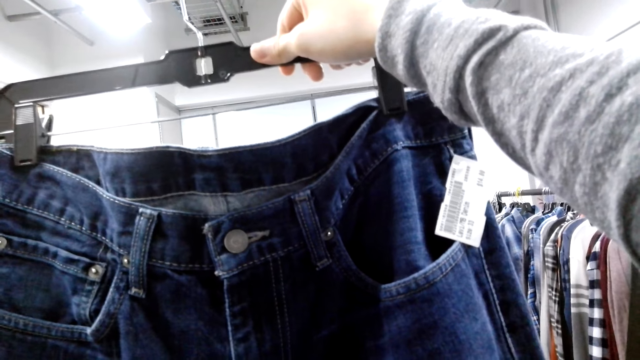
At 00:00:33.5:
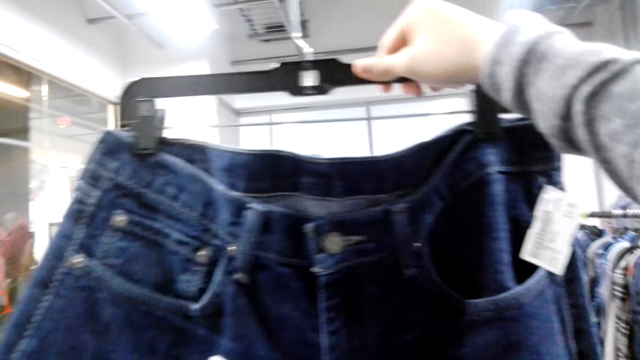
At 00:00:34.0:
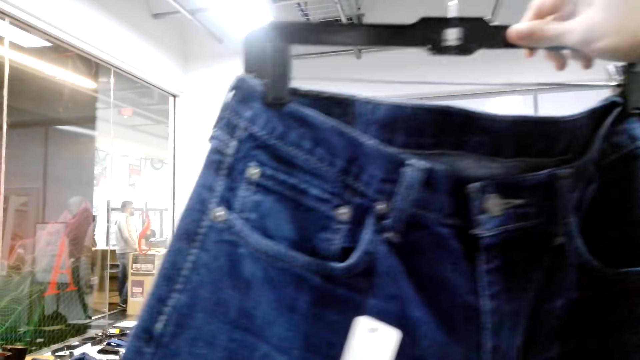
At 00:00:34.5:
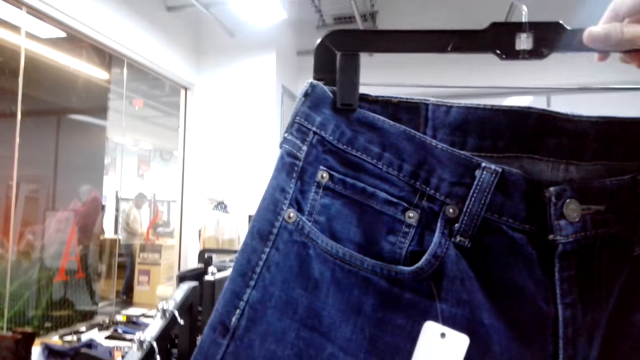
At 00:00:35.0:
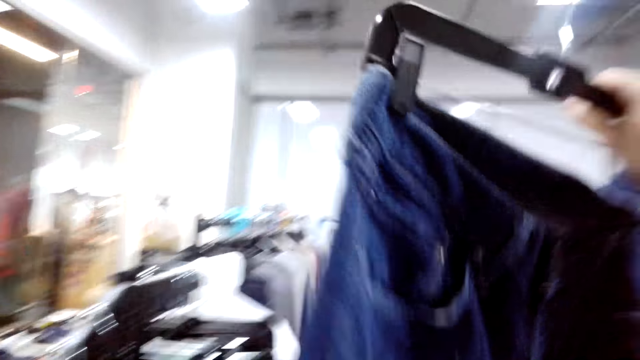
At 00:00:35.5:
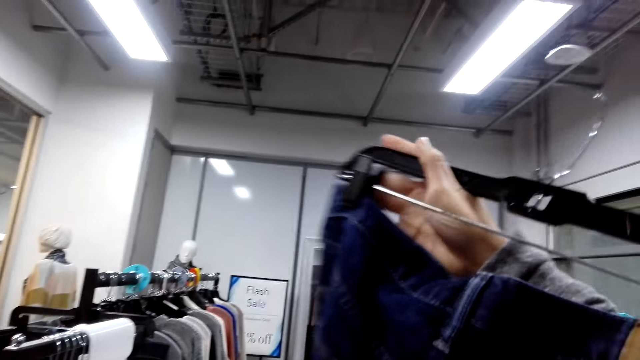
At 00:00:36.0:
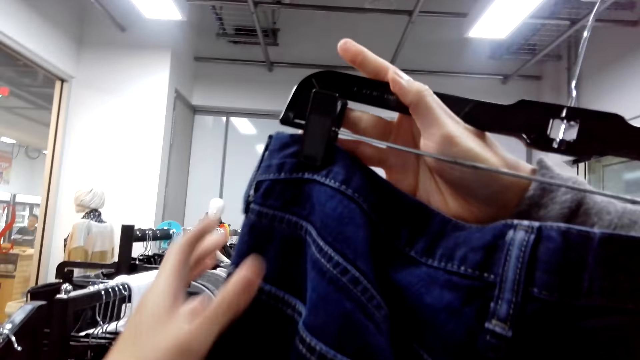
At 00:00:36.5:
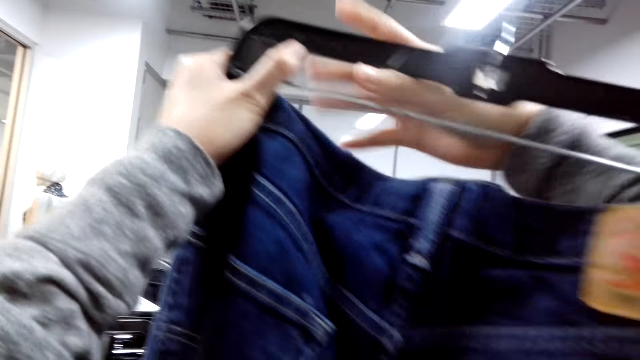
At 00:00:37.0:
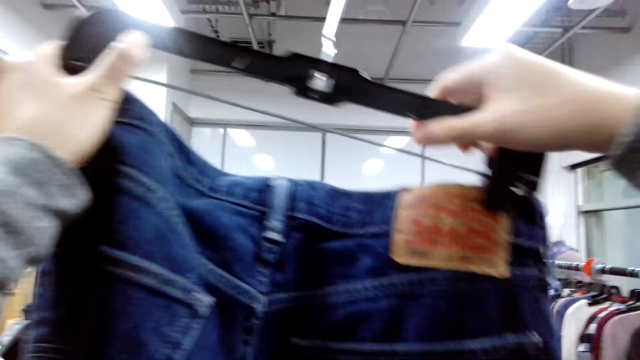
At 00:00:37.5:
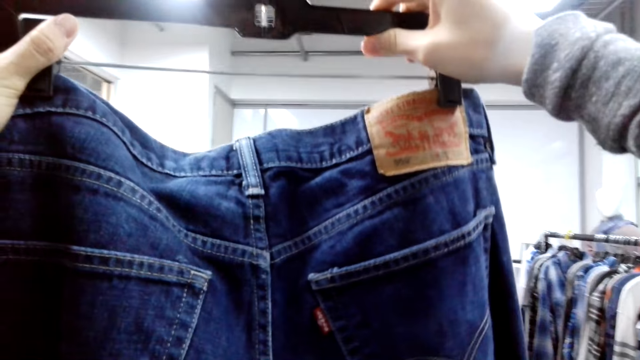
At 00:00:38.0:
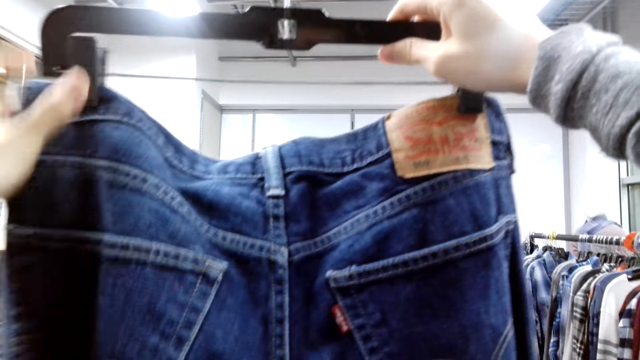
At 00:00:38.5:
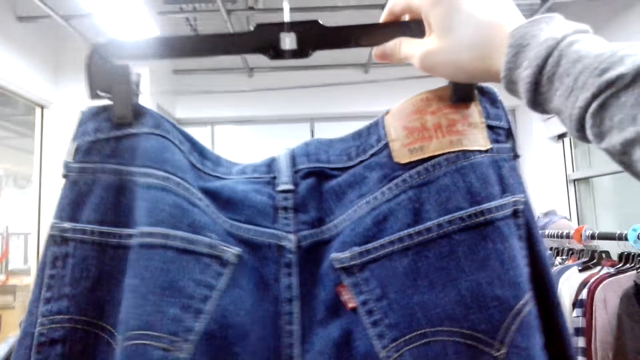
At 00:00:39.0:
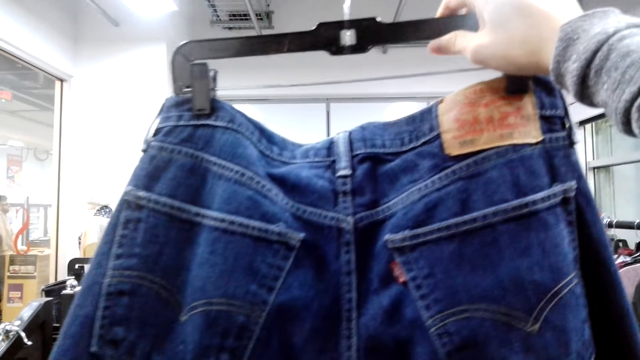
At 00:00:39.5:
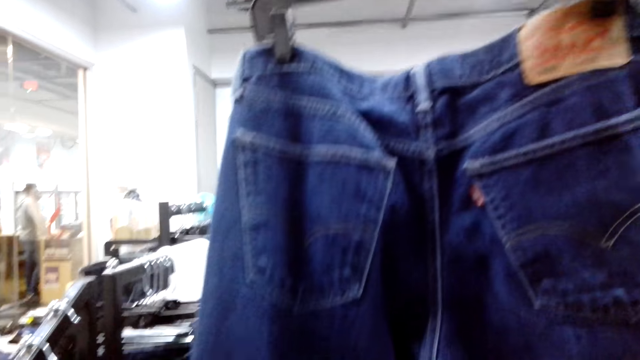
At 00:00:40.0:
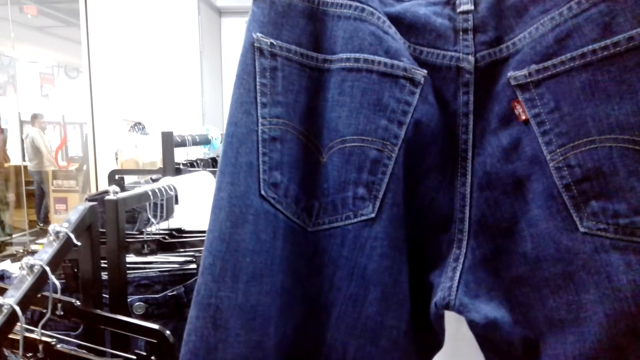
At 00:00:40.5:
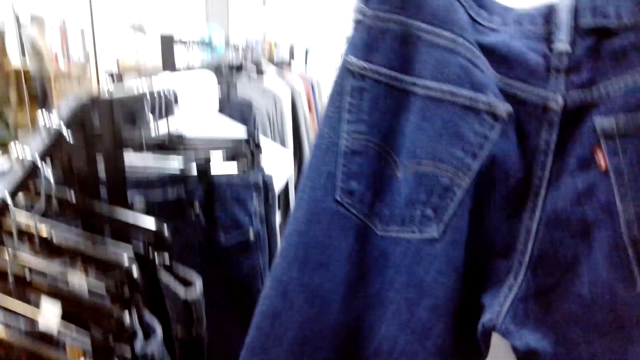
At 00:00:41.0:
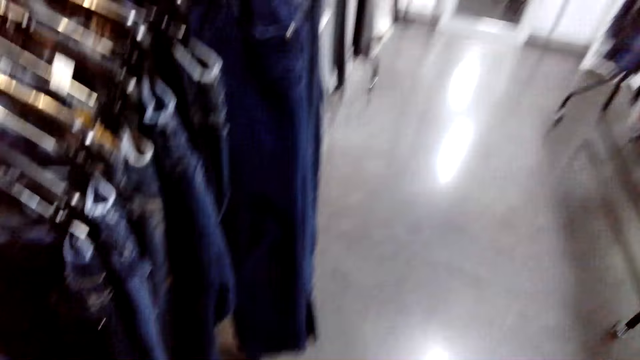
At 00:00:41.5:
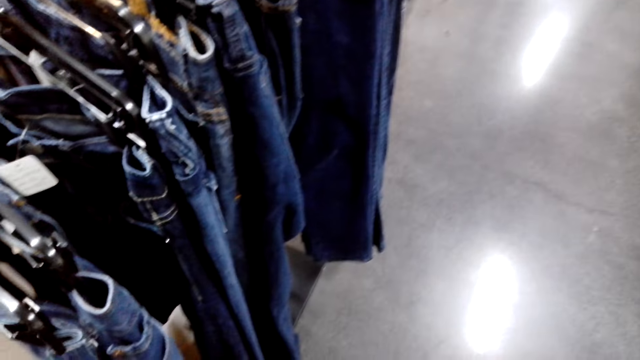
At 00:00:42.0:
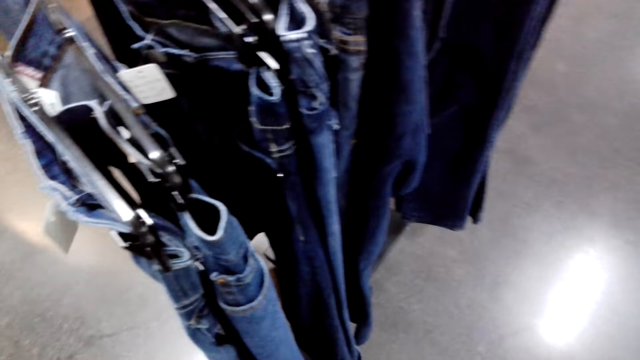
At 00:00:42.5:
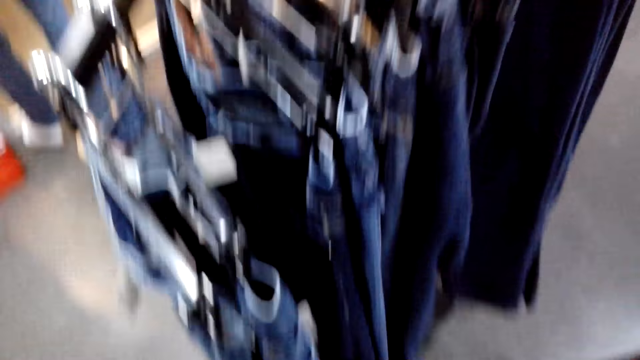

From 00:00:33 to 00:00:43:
The camera wearer turns the trouser. They look at the trouser. They put the trouser down.

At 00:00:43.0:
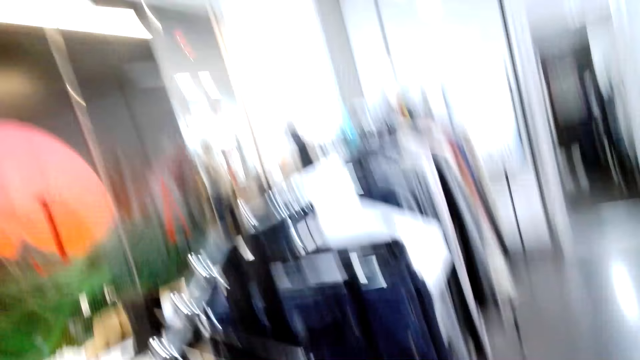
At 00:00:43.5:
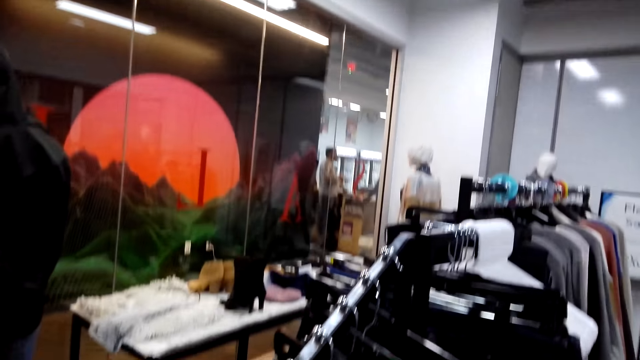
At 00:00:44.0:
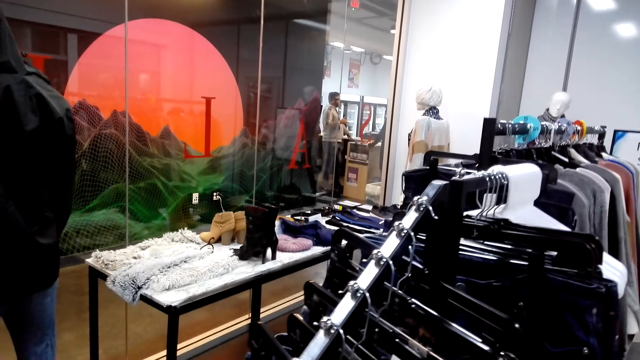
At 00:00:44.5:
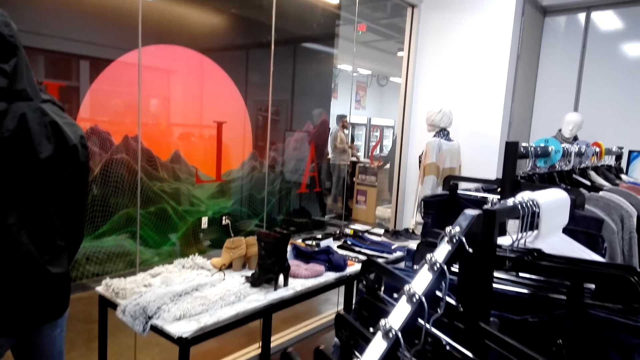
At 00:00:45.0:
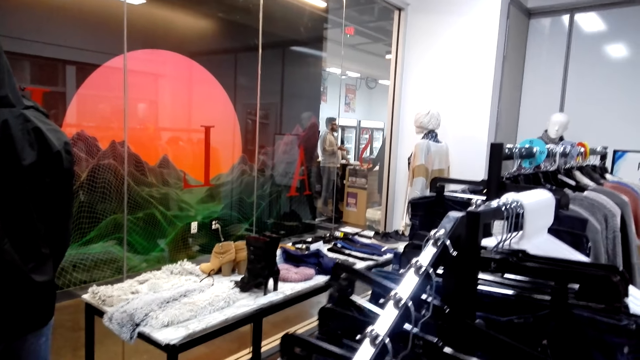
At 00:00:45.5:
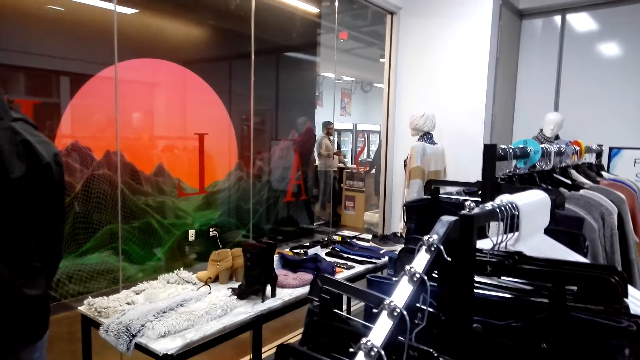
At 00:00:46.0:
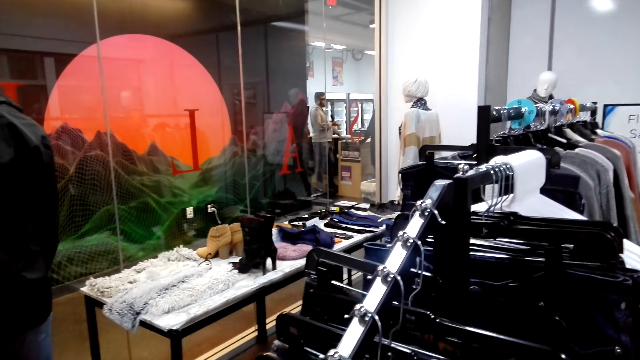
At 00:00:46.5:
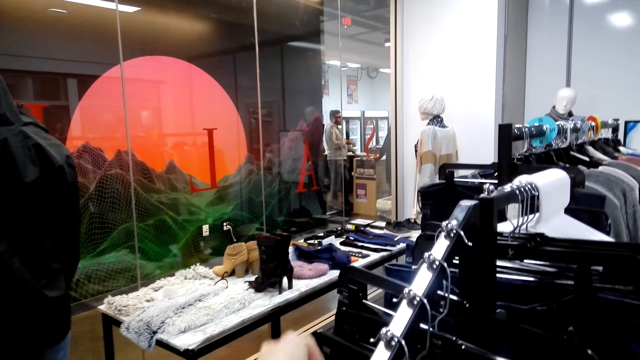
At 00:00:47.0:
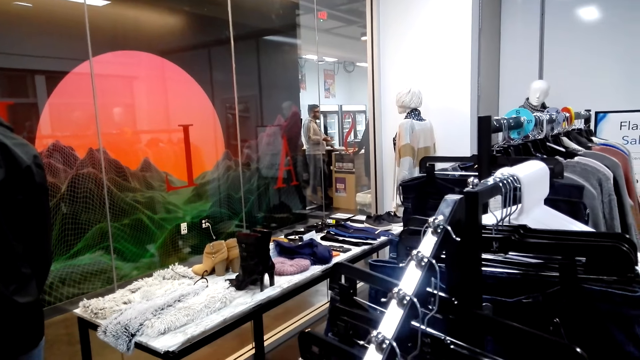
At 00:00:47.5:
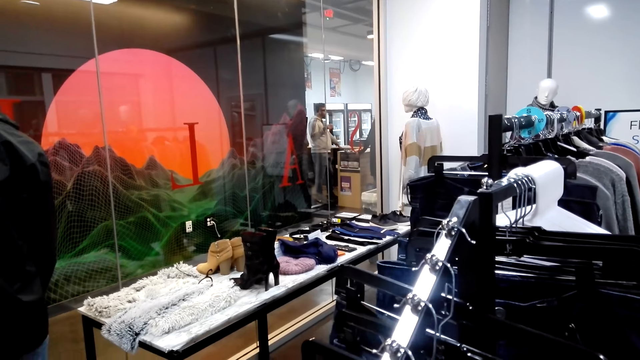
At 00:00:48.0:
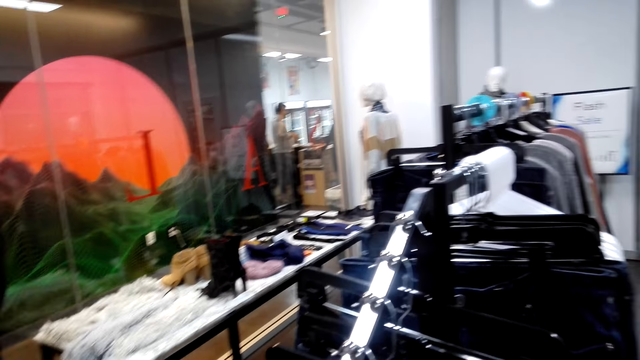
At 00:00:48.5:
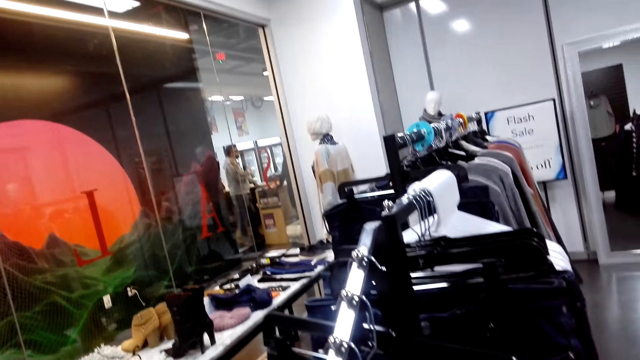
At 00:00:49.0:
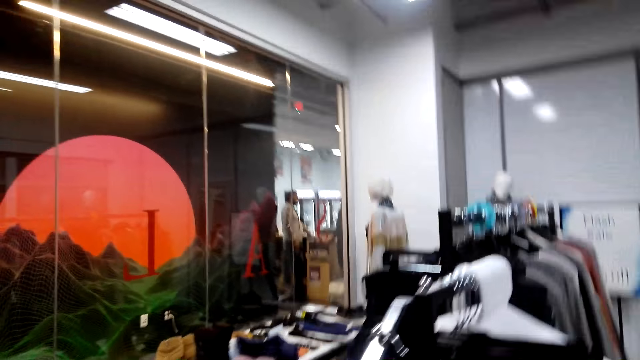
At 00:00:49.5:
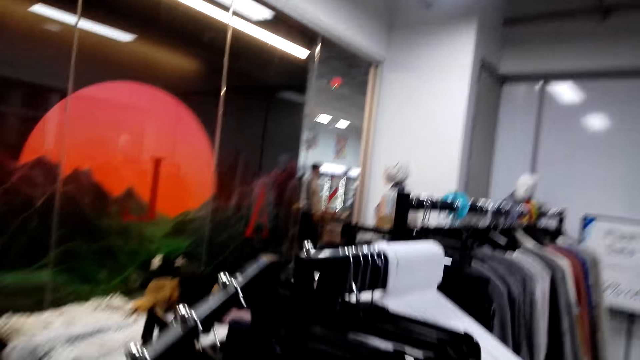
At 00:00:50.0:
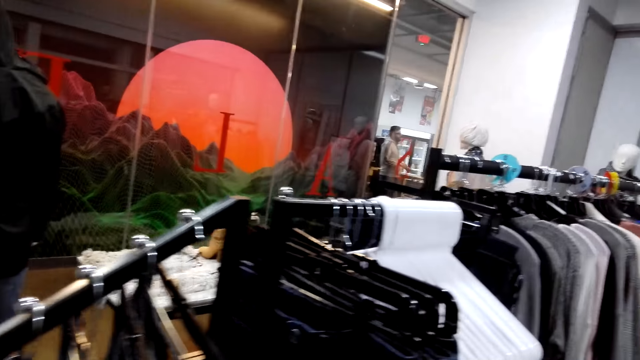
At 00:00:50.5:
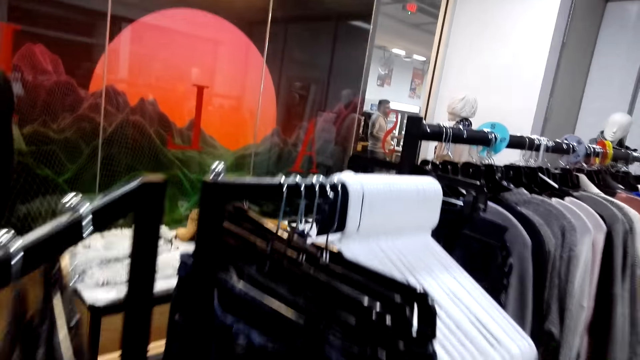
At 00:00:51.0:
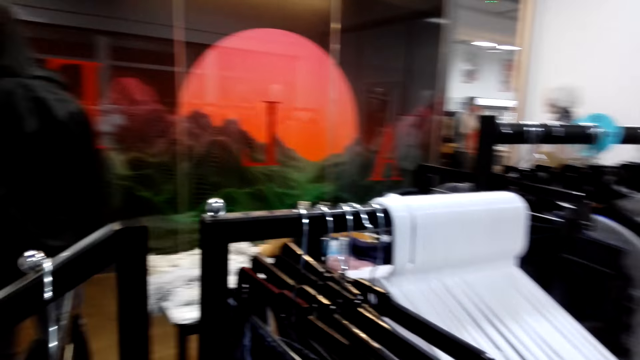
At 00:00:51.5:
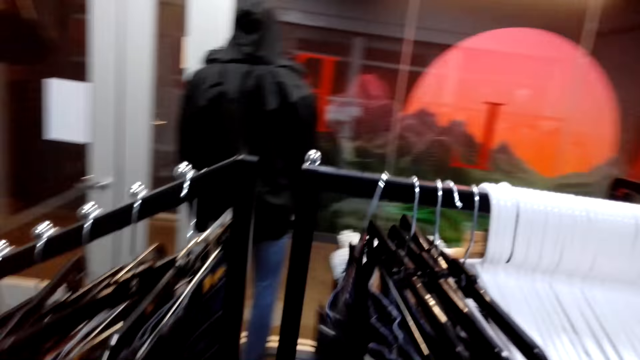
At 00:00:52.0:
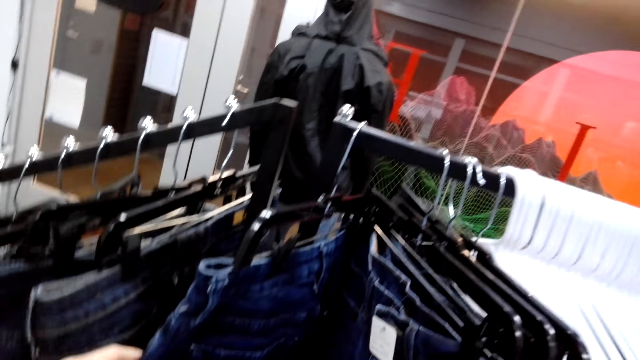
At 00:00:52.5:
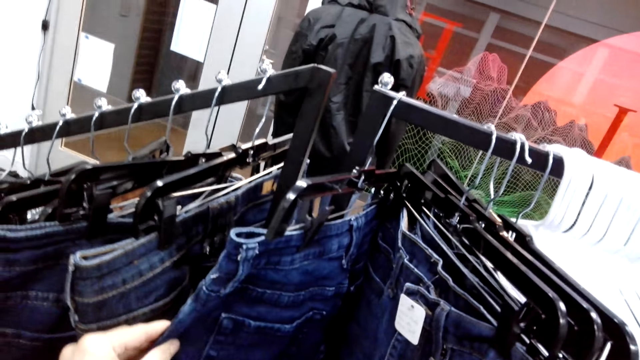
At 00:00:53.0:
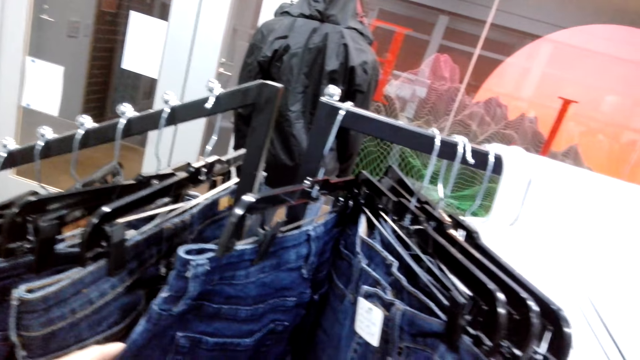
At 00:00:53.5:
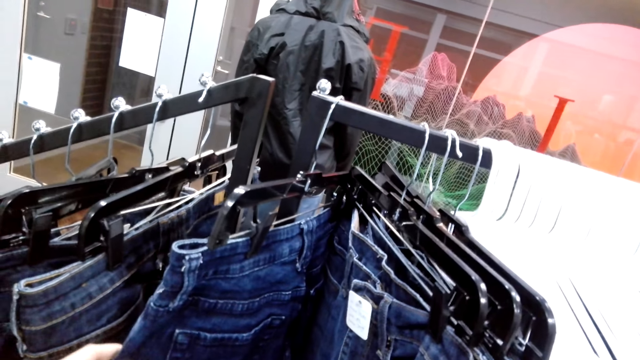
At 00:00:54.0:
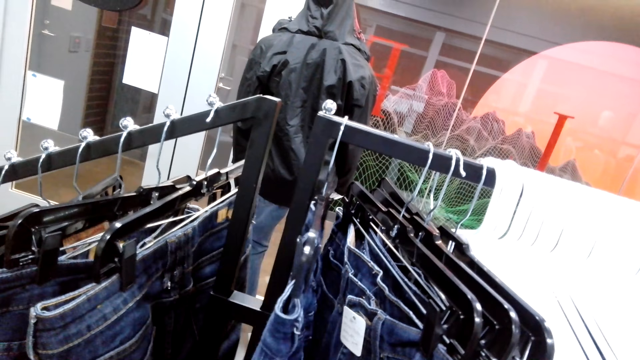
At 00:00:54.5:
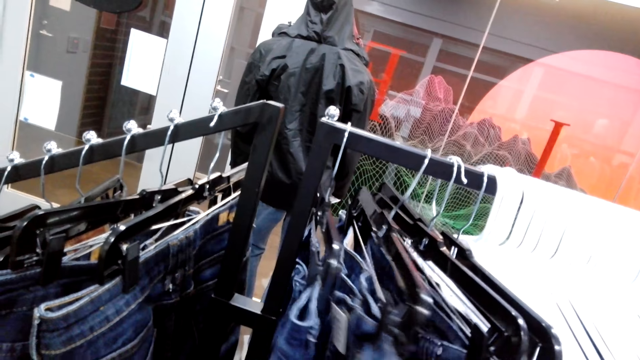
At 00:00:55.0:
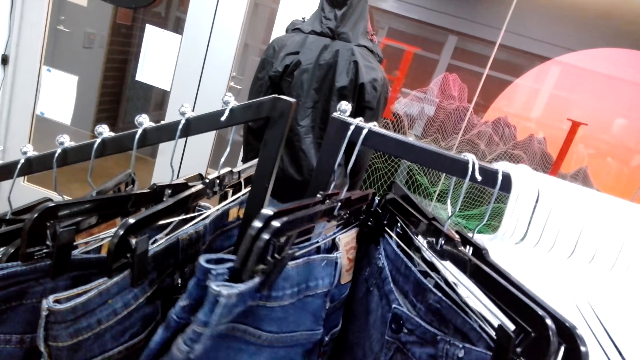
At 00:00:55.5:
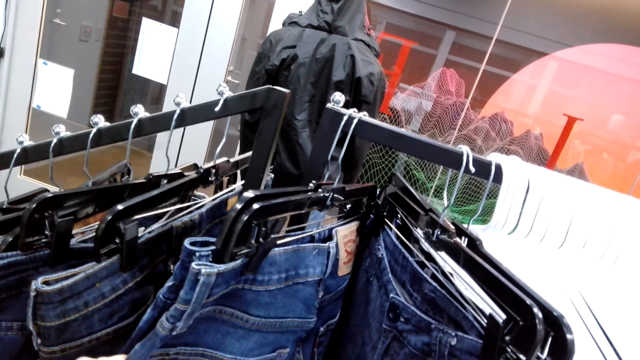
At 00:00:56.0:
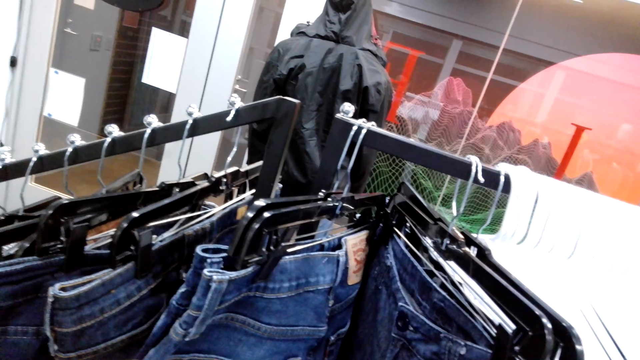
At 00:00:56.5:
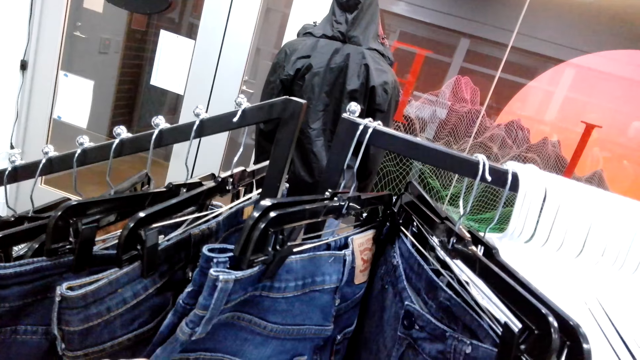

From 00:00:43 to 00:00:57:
The camera wearer moves around the shop. They touch the trouser on the hanging line. They put the hand down. They walk in the store. They look at the trouser on the hanging line. They touch the trouser.
